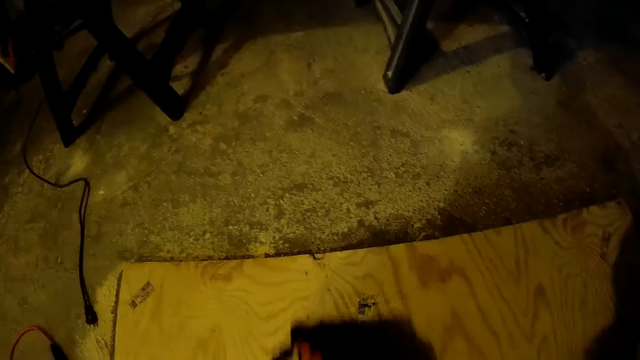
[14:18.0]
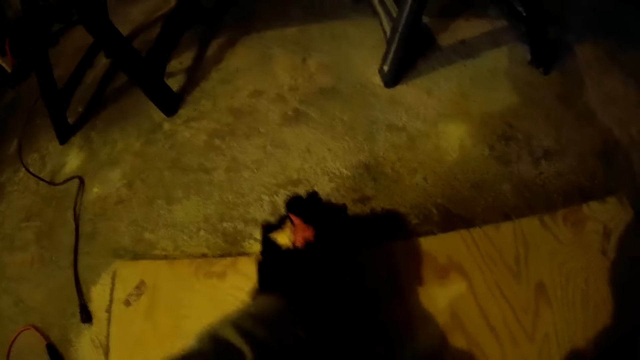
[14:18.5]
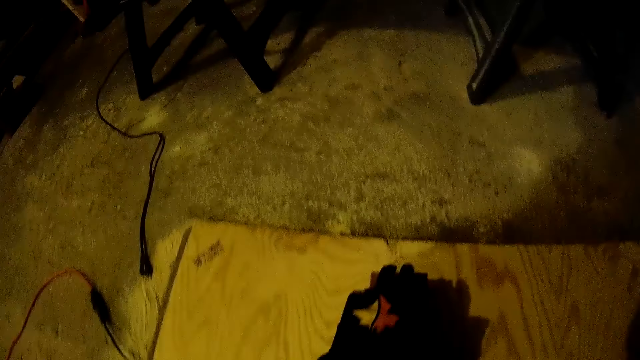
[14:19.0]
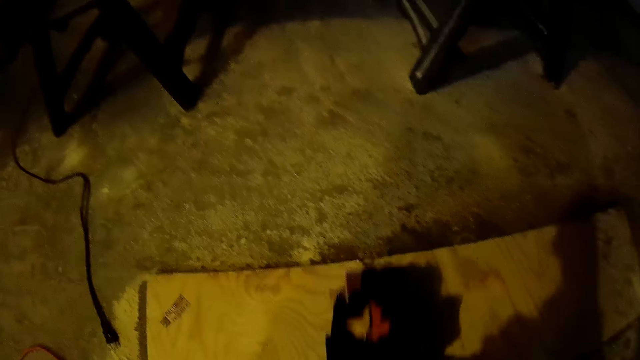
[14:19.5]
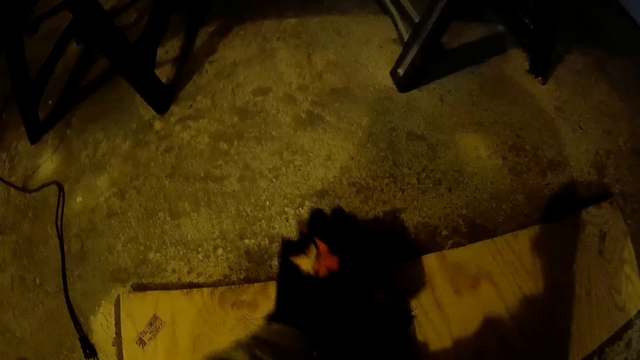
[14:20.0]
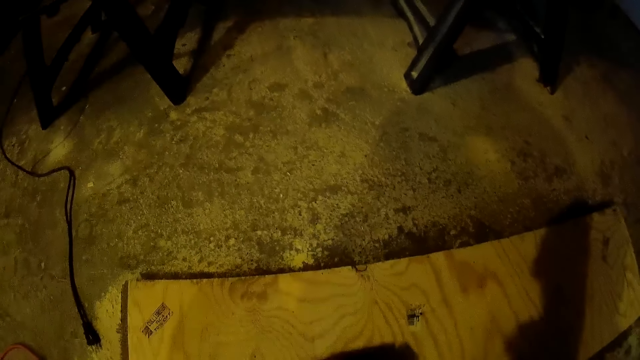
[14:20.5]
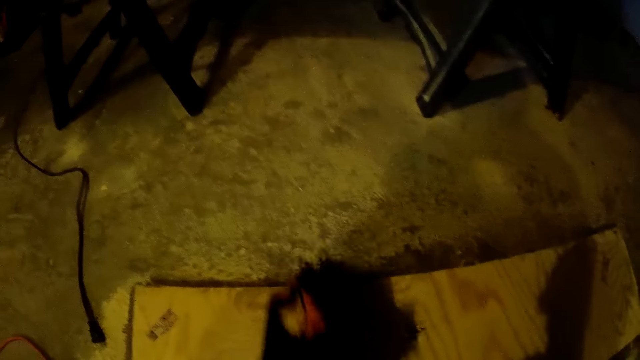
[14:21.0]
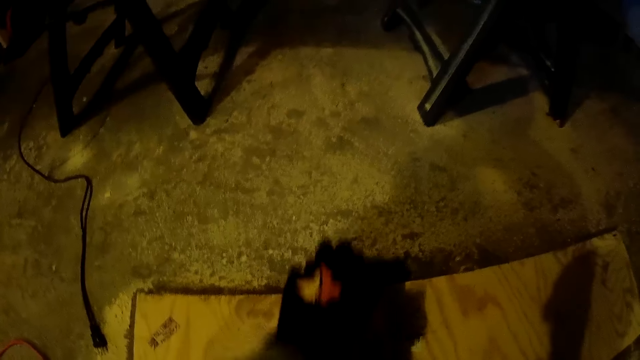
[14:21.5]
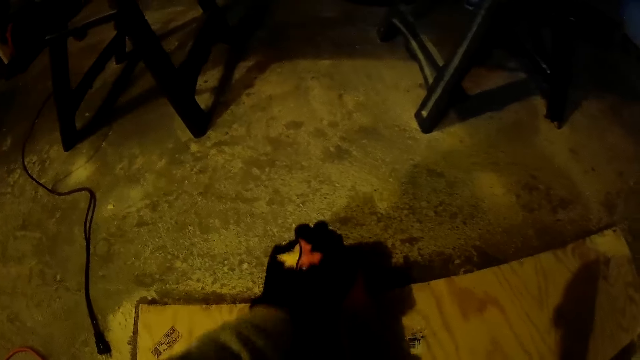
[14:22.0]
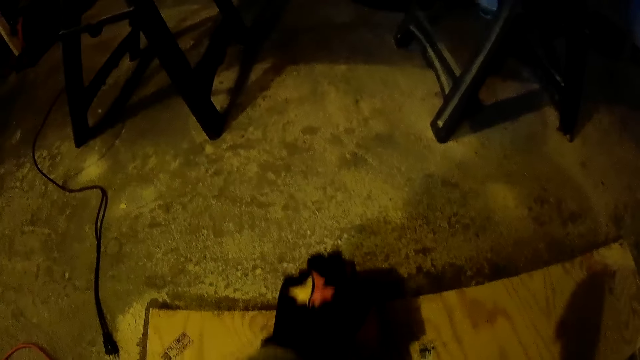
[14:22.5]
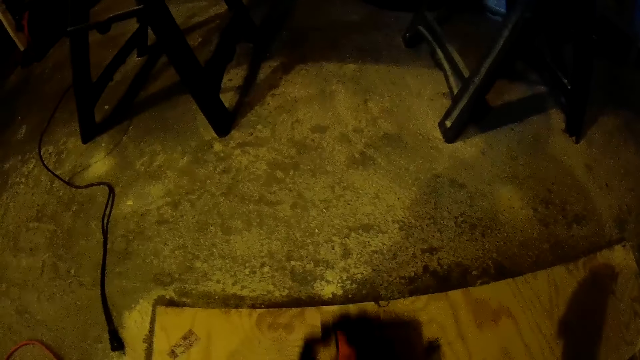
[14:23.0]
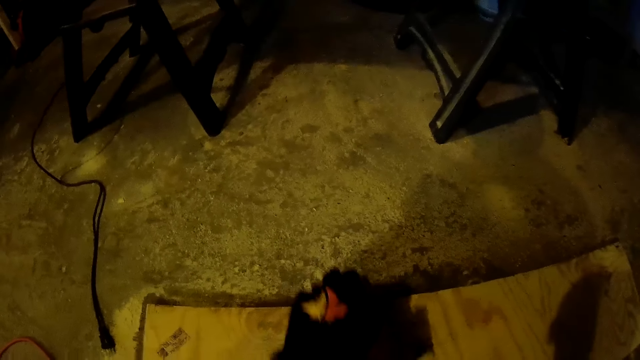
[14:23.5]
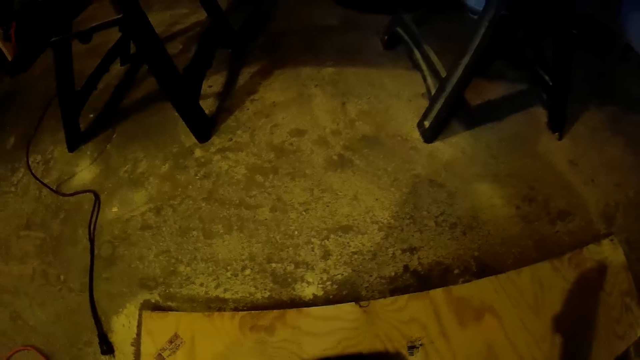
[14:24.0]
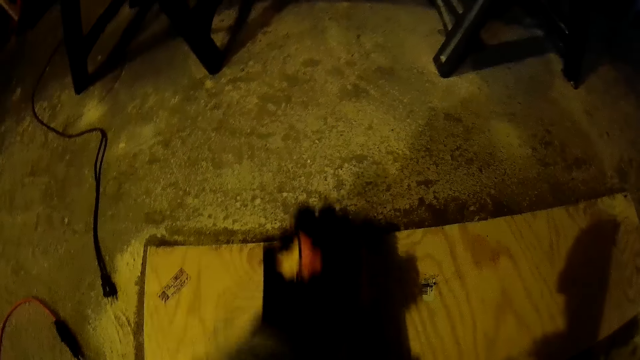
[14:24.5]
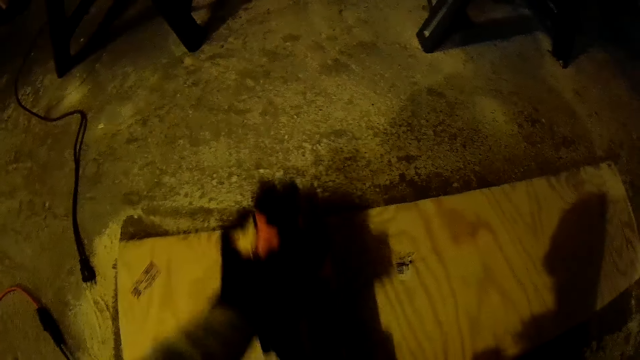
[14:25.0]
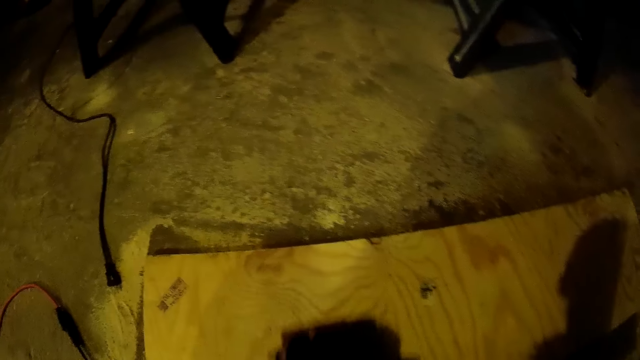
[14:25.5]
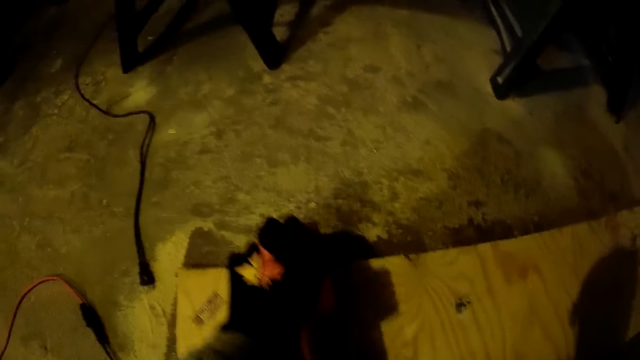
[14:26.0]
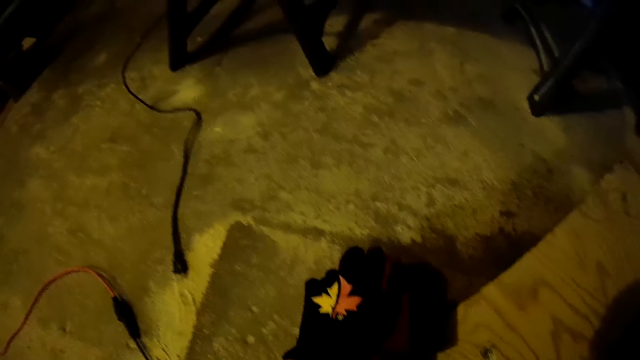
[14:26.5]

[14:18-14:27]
The camera wearer sands the lumber.

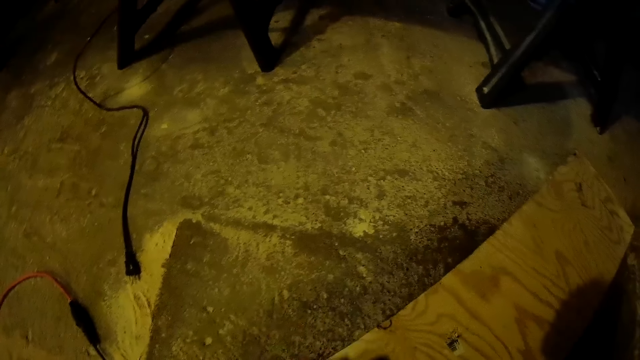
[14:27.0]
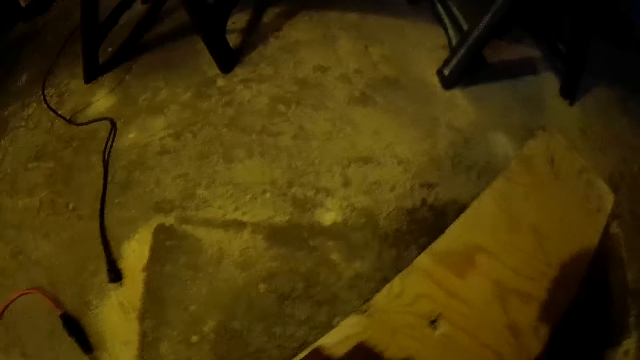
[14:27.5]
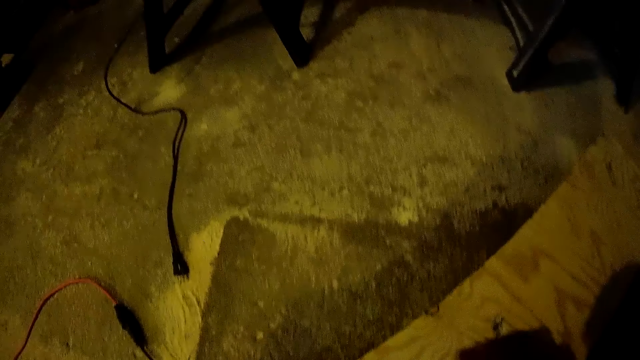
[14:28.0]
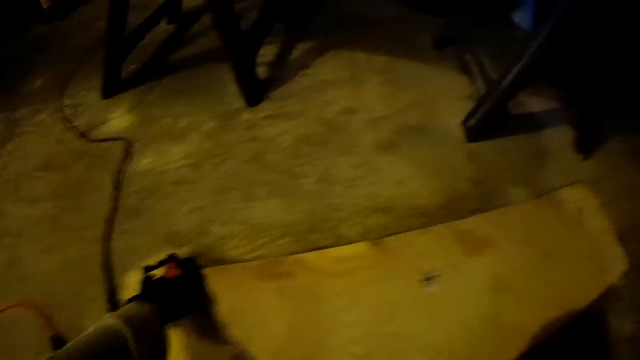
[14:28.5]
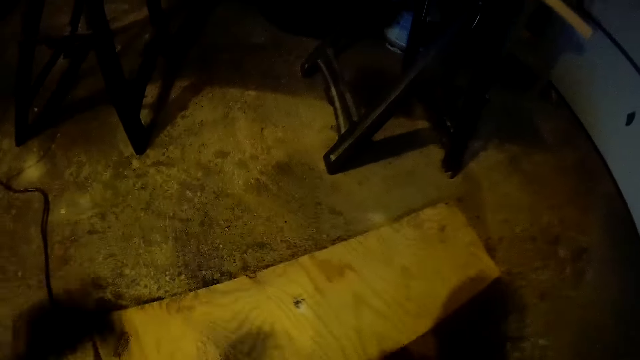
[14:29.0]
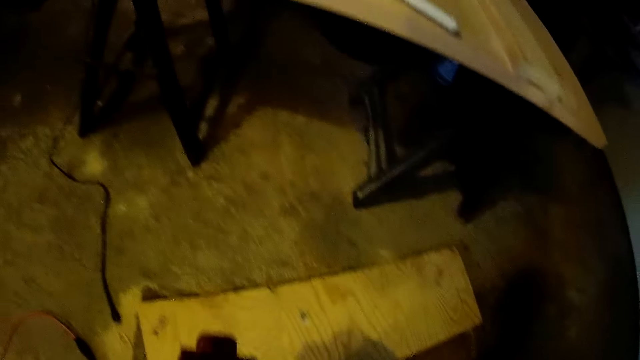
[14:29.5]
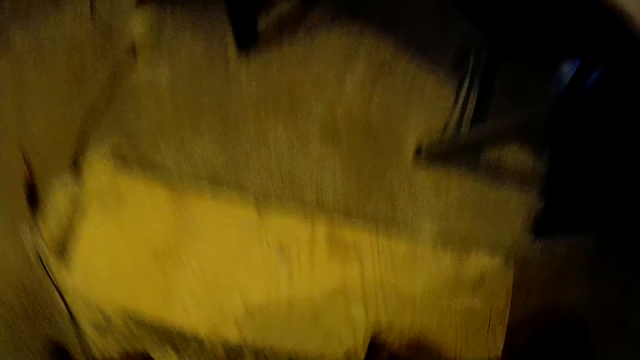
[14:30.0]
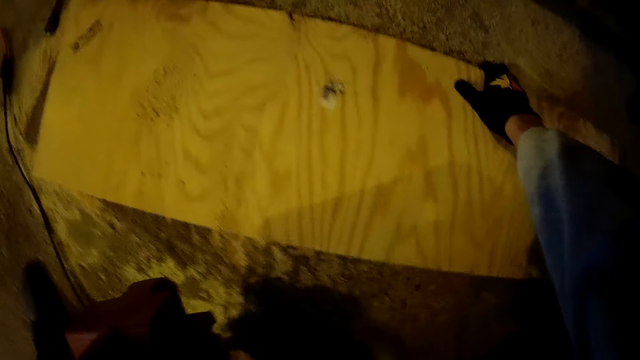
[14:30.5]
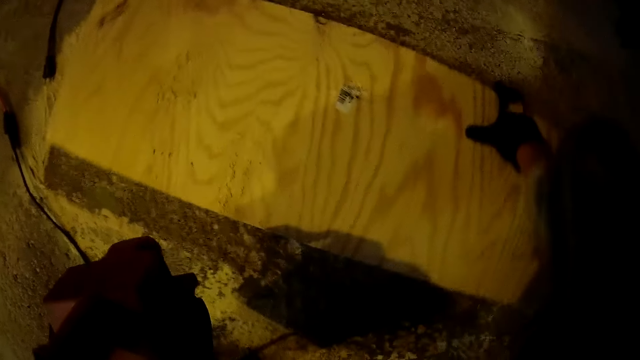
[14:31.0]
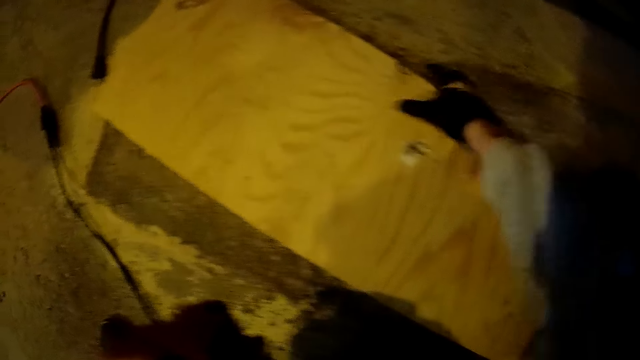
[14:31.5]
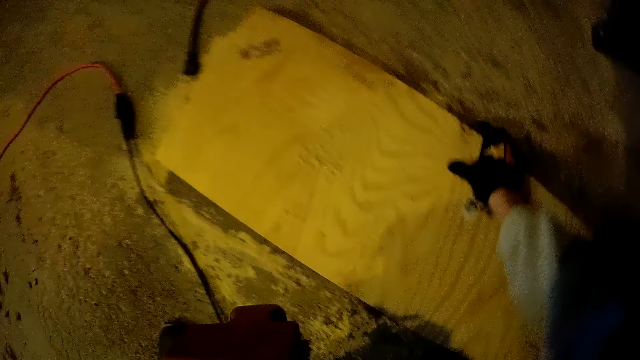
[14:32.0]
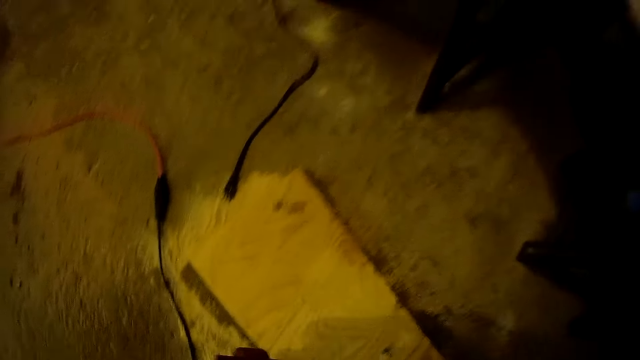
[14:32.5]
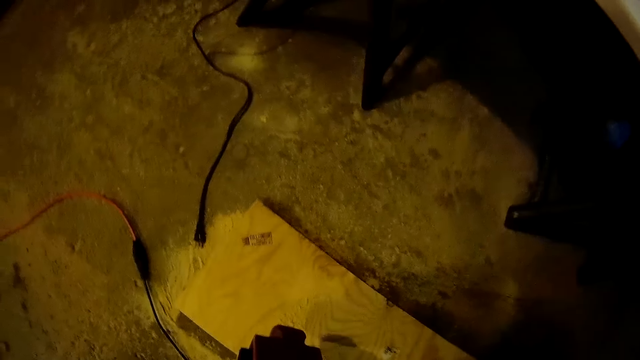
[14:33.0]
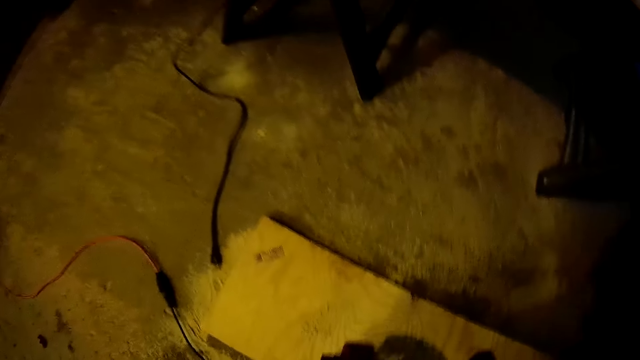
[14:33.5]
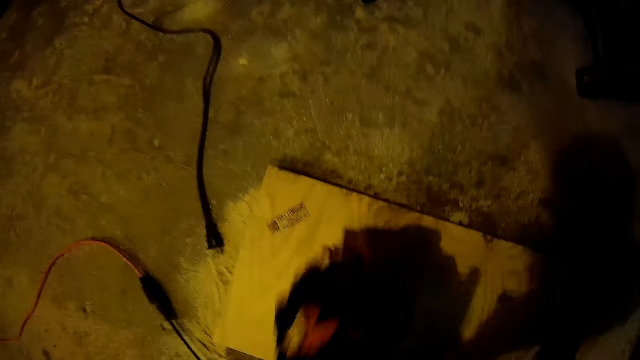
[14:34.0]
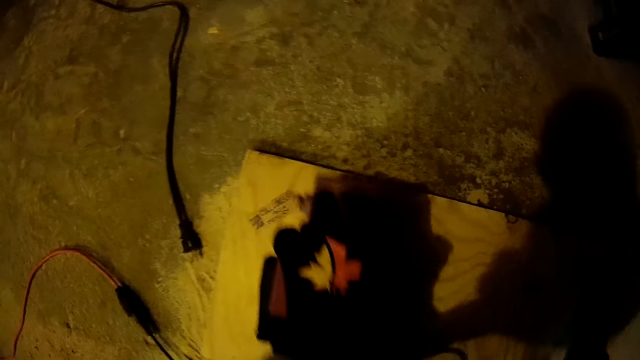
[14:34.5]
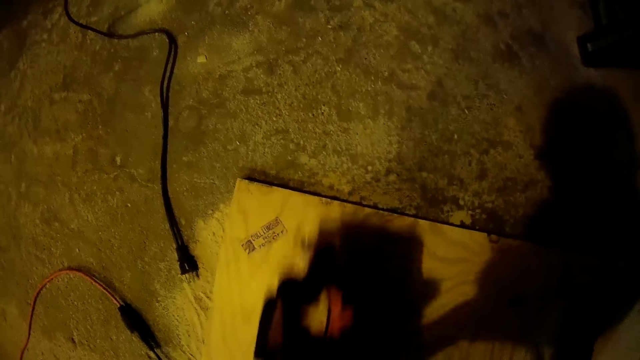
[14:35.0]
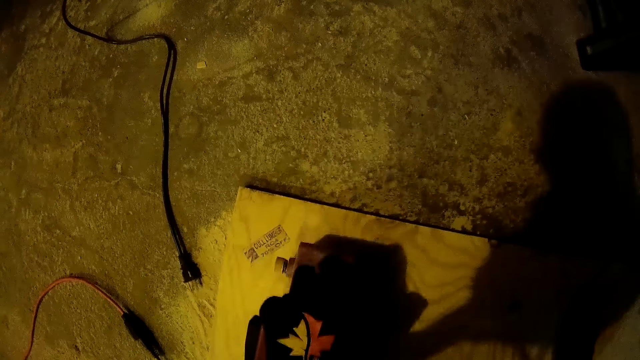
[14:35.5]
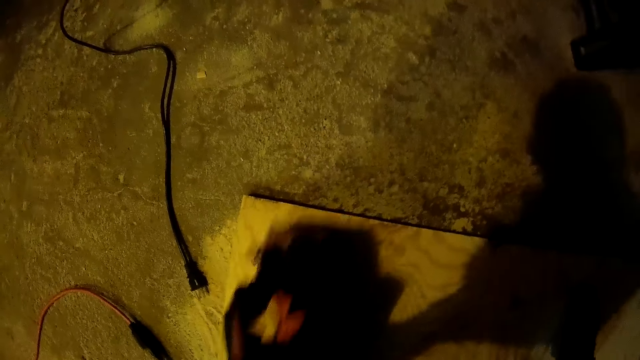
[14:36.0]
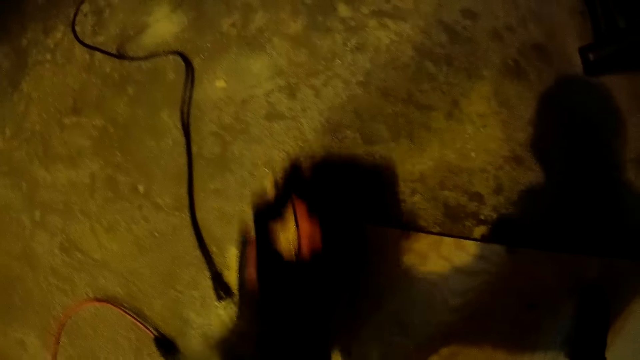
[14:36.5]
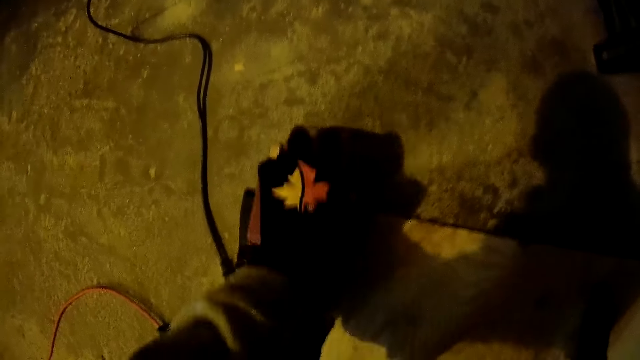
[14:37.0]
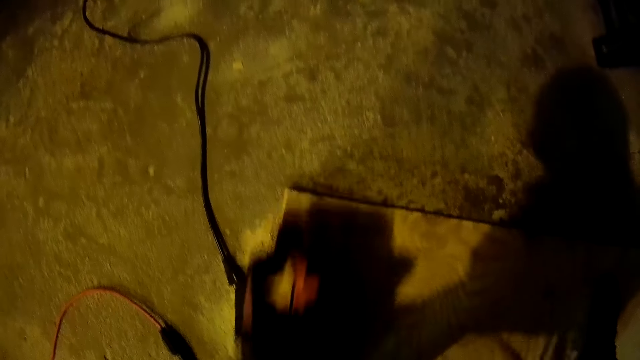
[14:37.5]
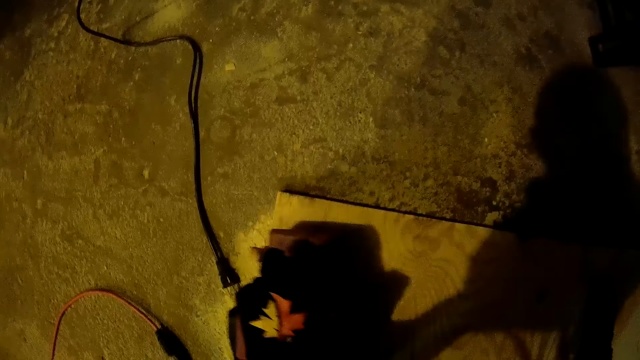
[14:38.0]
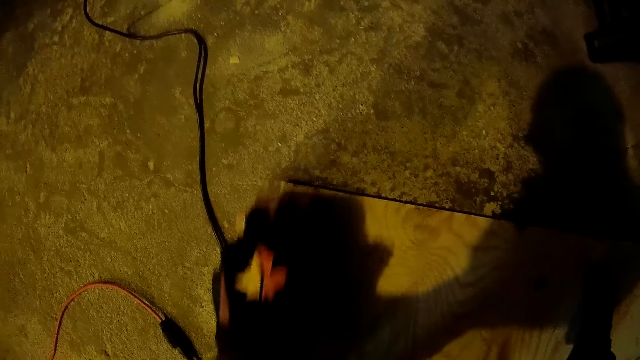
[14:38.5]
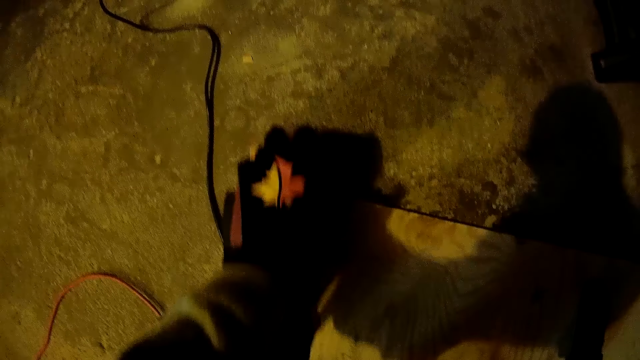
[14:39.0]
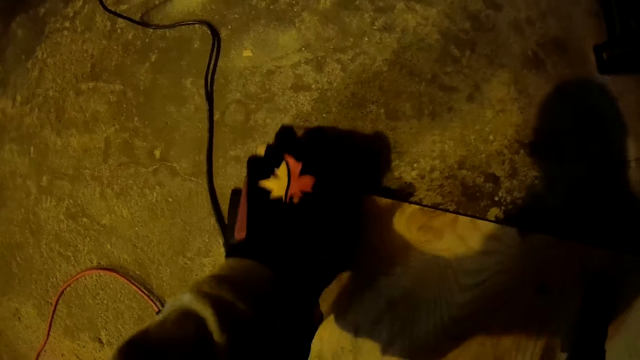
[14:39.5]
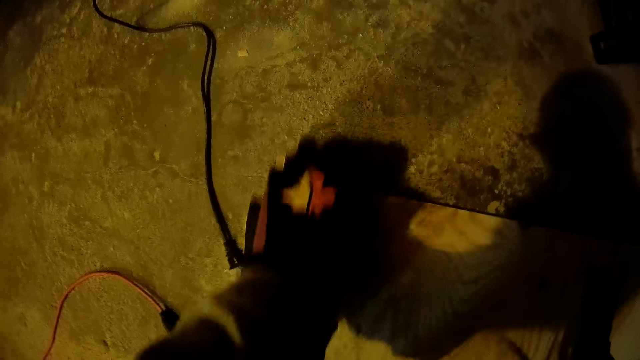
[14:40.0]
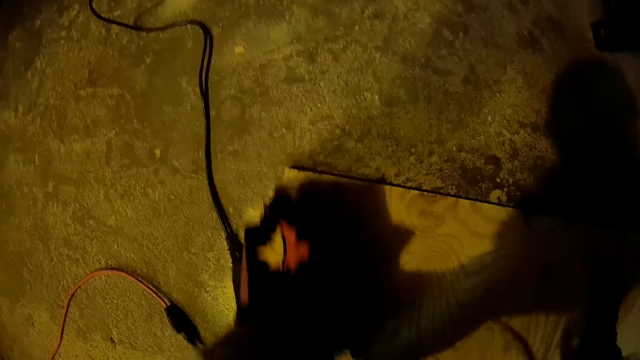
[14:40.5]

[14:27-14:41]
The camera wearer adjusts the long plank. They file the long plank with an electric wood filer.
